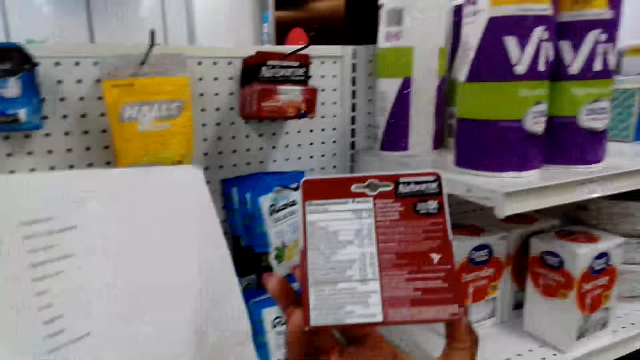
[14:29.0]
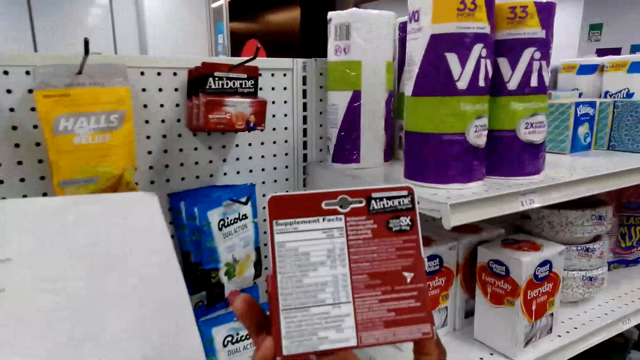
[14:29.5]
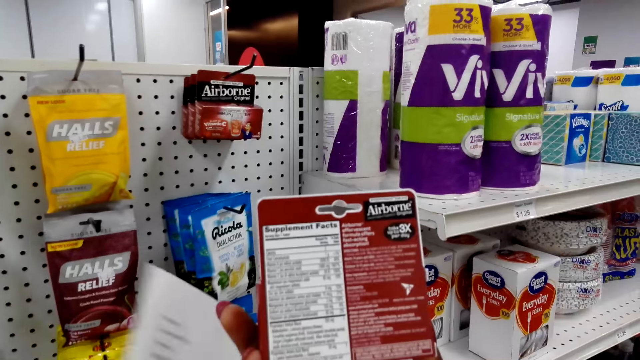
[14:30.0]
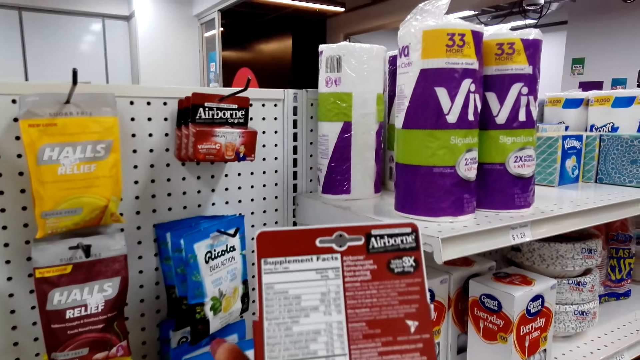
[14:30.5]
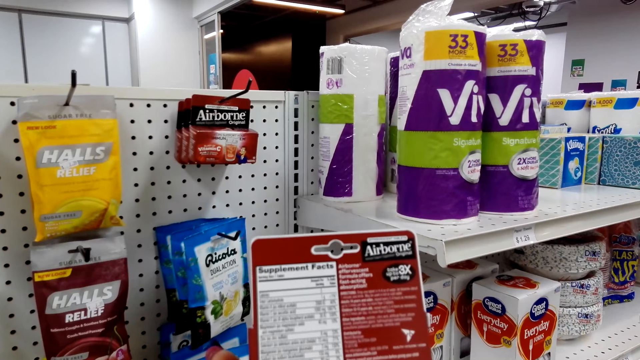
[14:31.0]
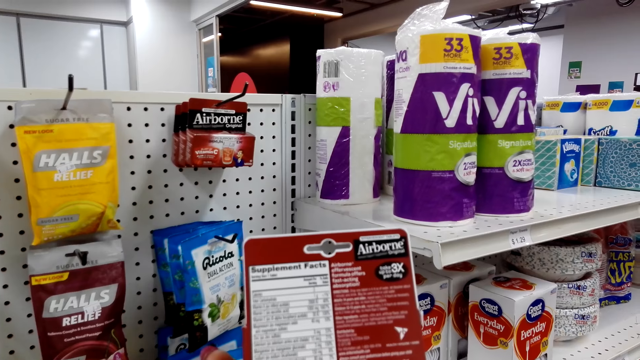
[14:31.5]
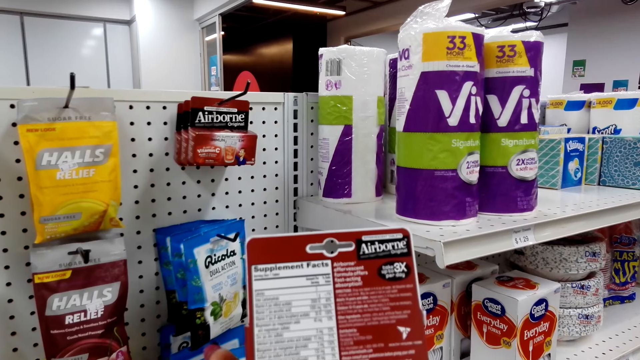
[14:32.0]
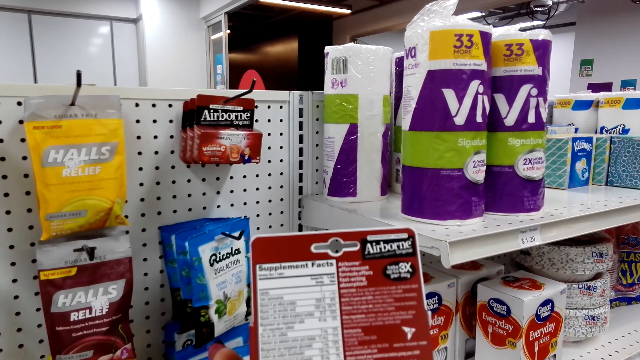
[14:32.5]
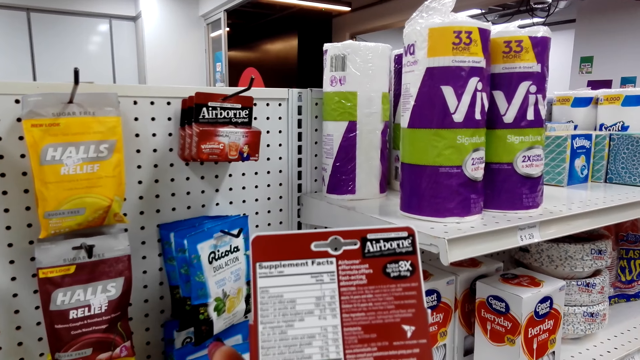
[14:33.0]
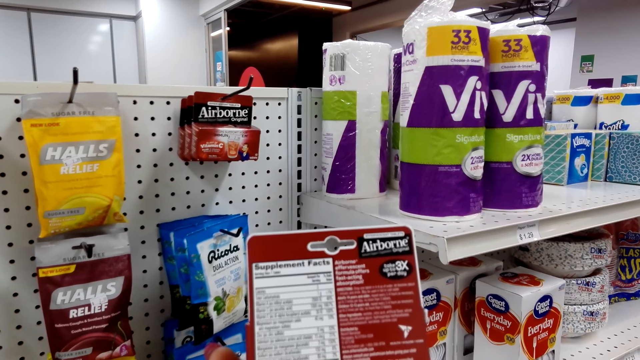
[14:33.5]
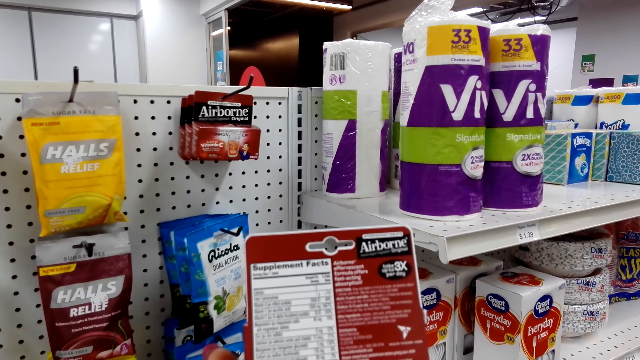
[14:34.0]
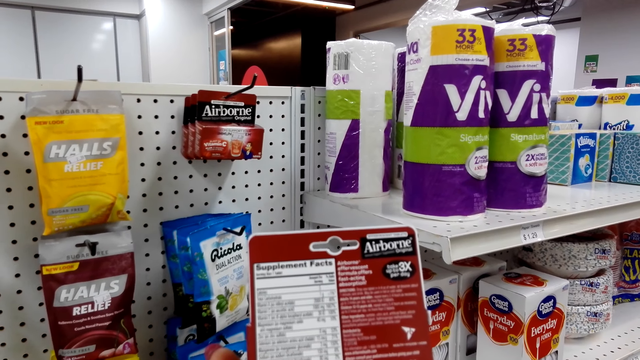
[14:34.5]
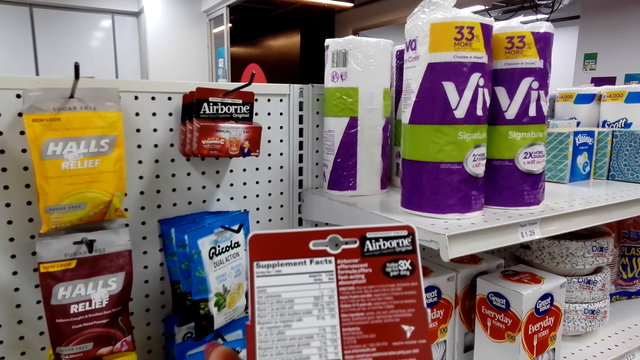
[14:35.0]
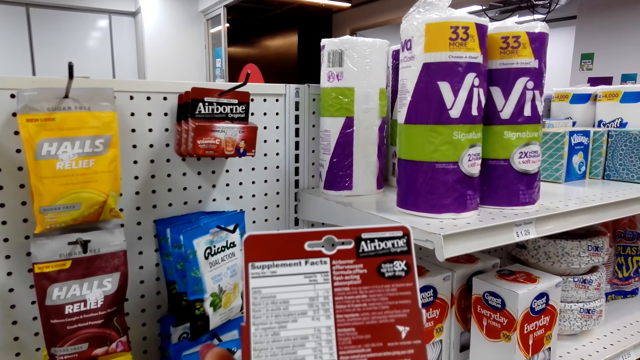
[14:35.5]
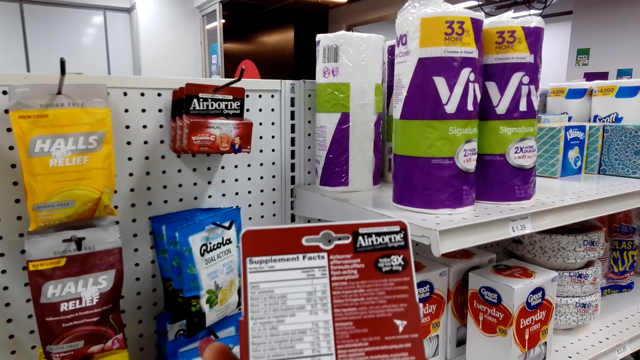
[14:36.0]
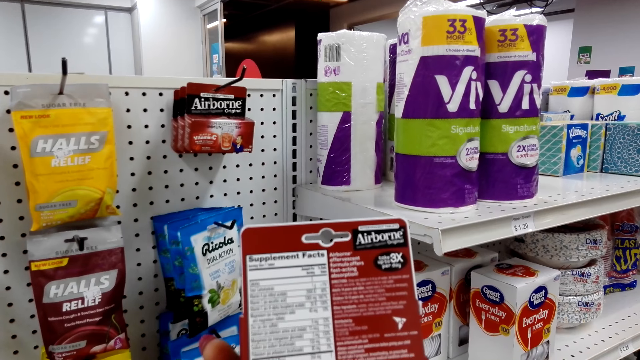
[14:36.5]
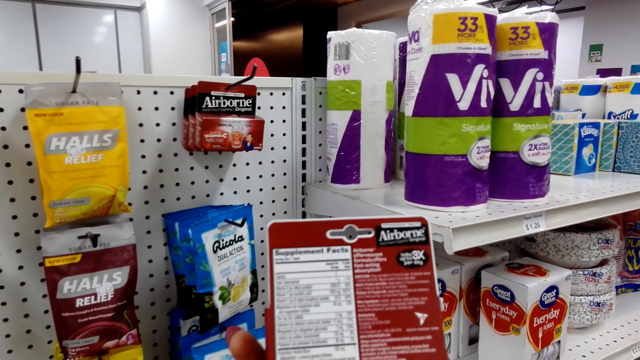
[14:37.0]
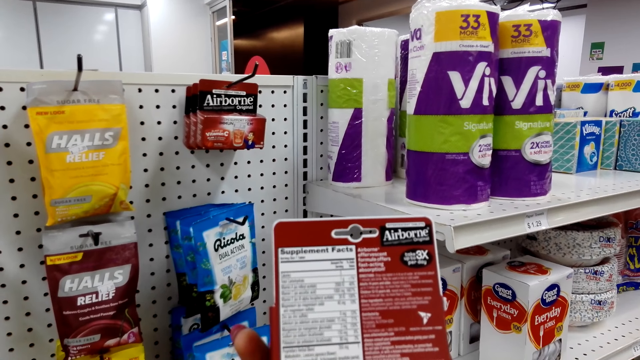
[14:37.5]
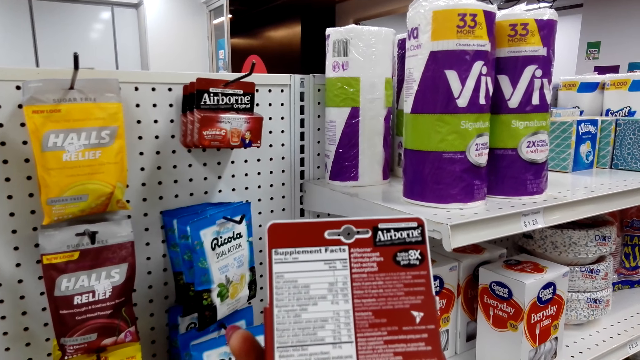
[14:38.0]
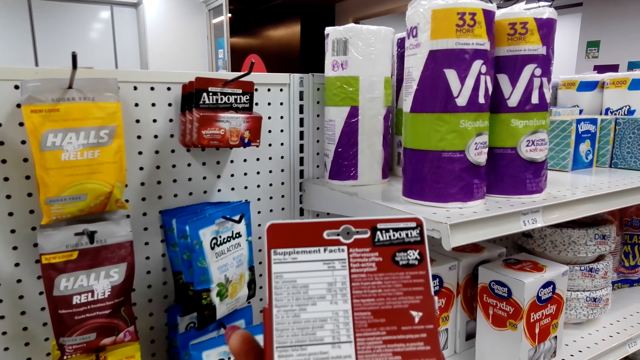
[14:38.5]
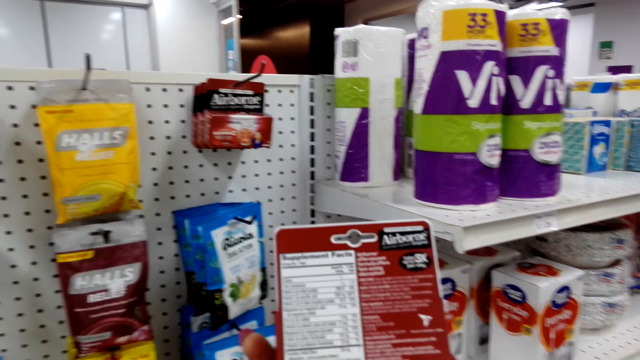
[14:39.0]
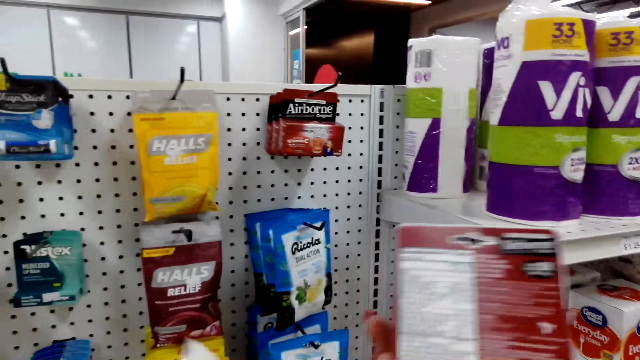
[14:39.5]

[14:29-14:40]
The camera wearer turns the Airborne box. They lower the paper. They look at the Airborne box.

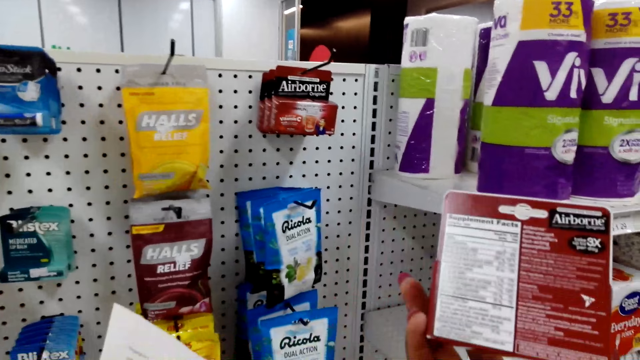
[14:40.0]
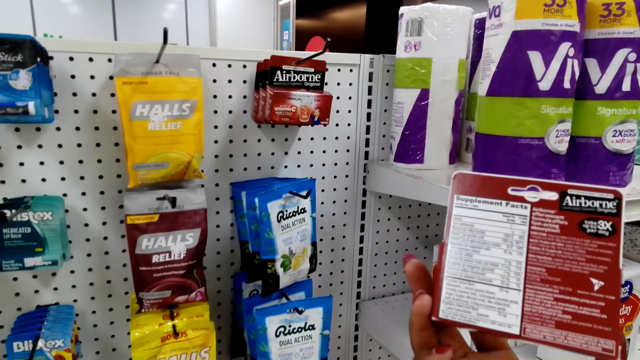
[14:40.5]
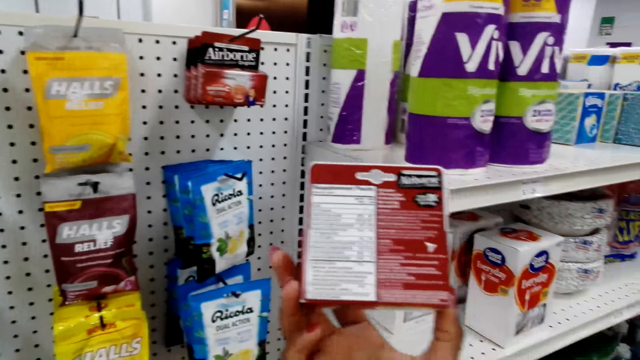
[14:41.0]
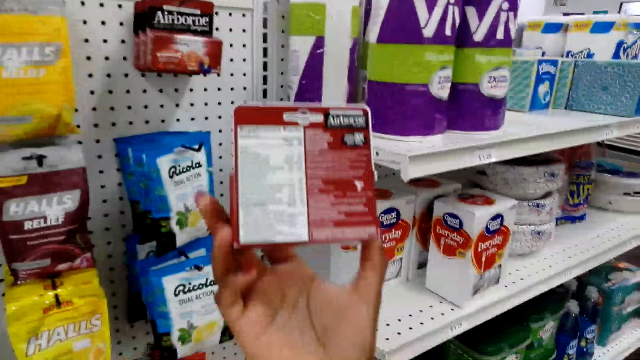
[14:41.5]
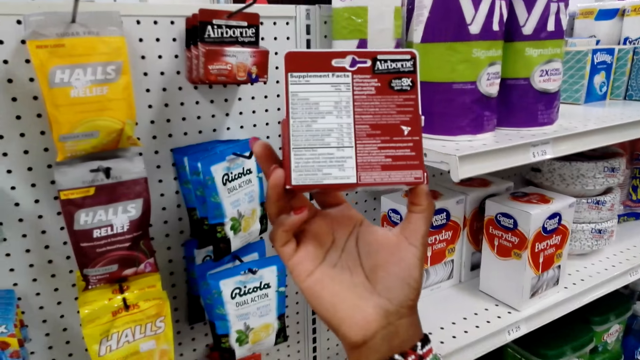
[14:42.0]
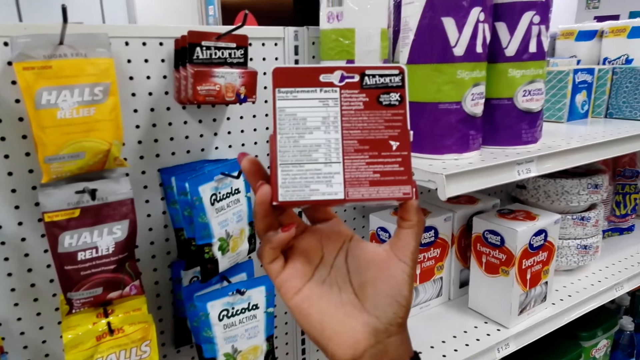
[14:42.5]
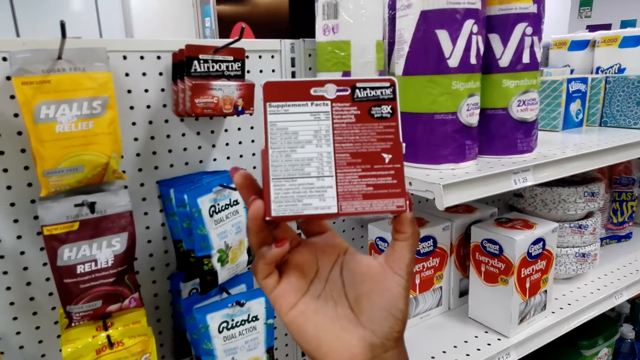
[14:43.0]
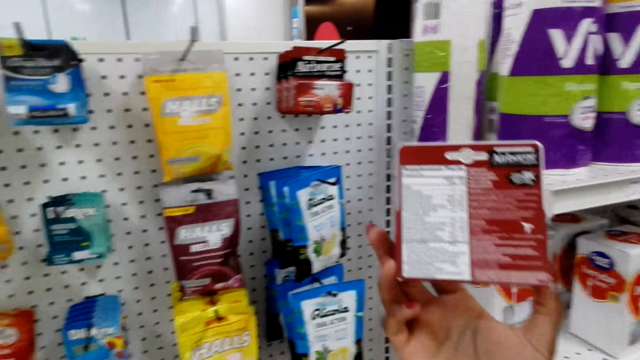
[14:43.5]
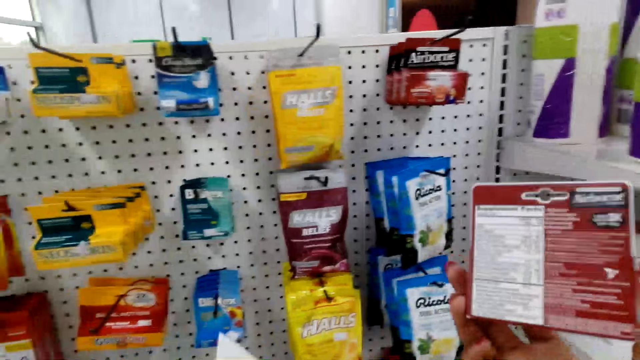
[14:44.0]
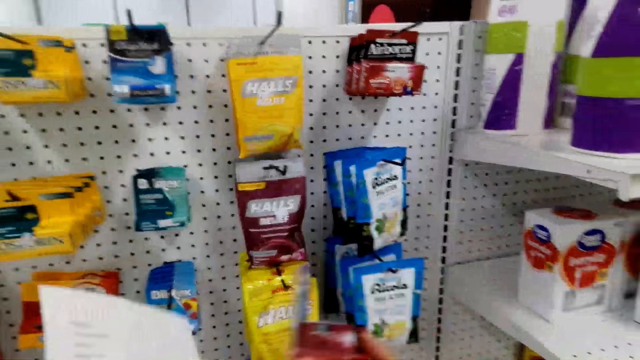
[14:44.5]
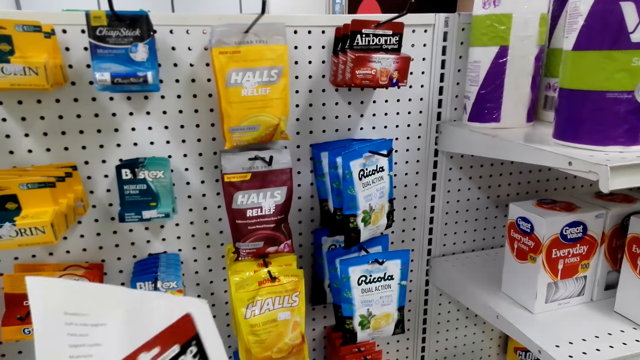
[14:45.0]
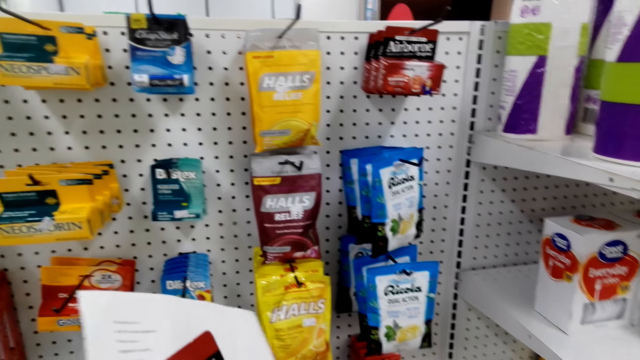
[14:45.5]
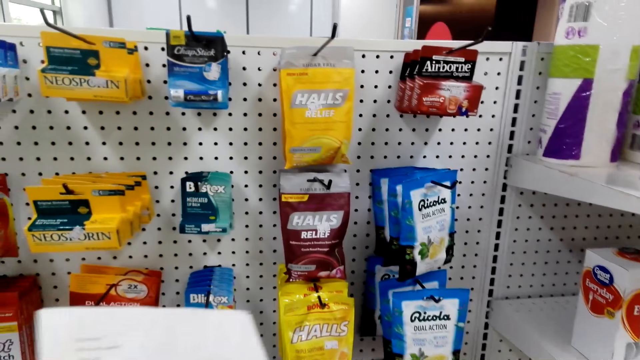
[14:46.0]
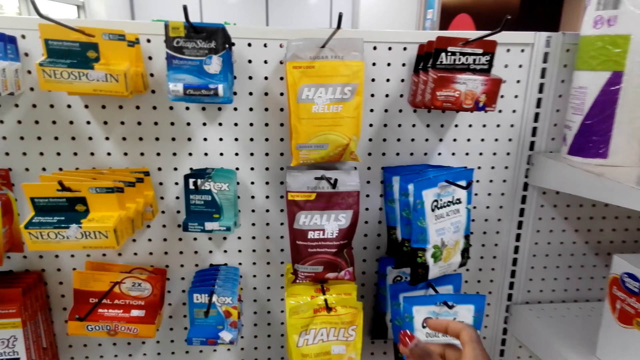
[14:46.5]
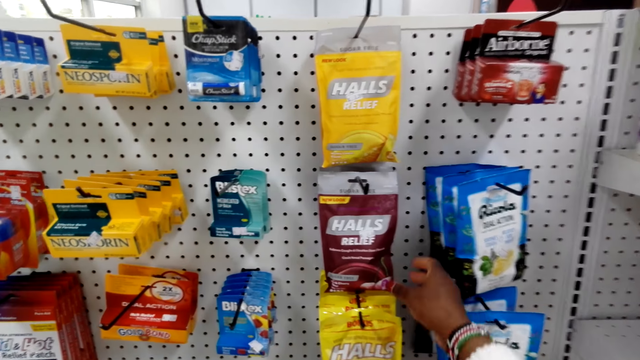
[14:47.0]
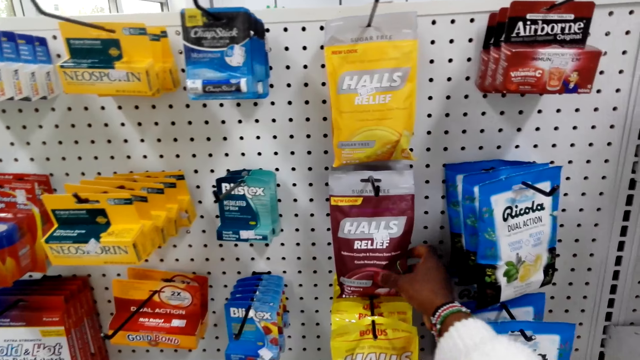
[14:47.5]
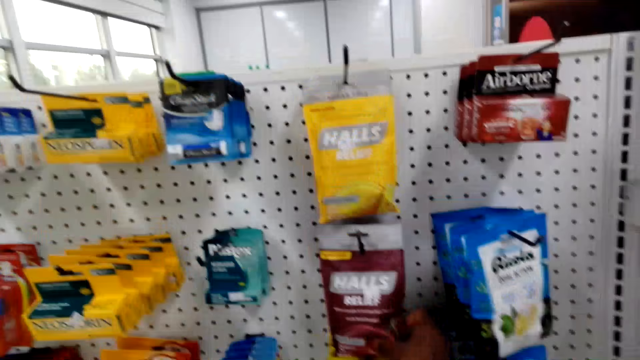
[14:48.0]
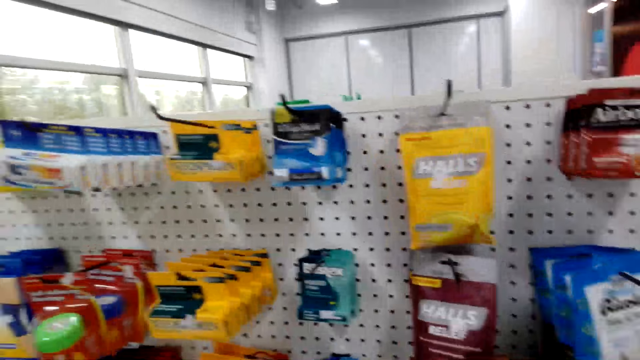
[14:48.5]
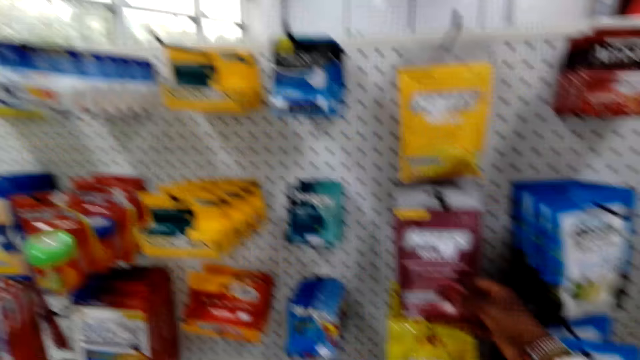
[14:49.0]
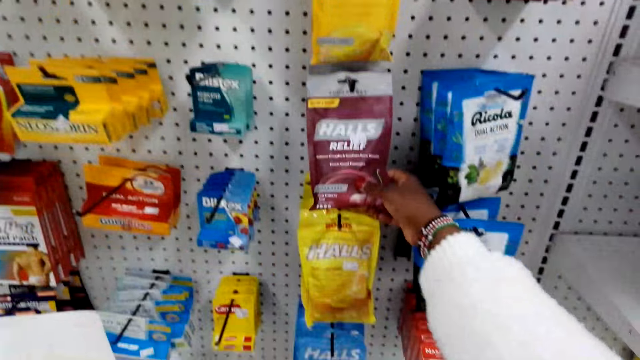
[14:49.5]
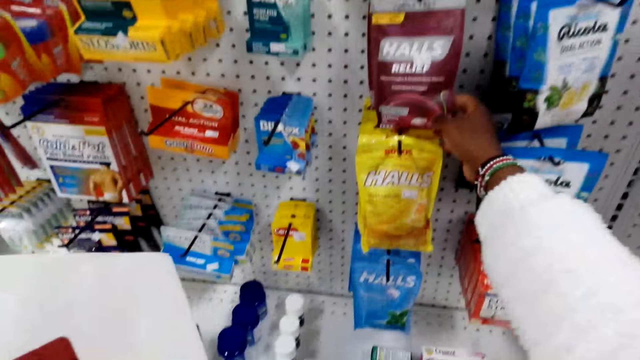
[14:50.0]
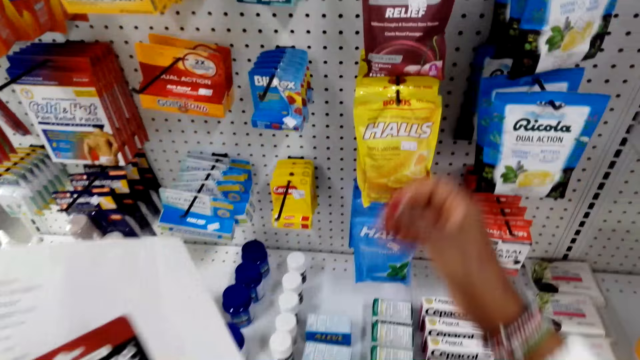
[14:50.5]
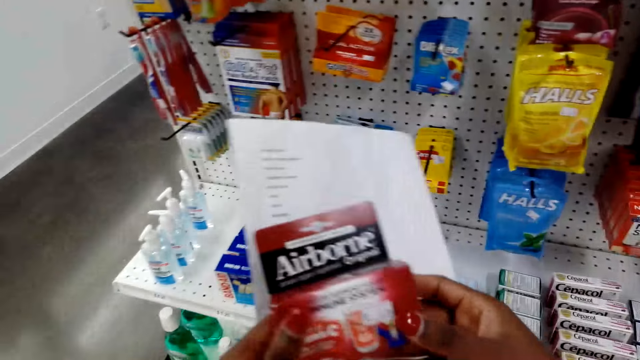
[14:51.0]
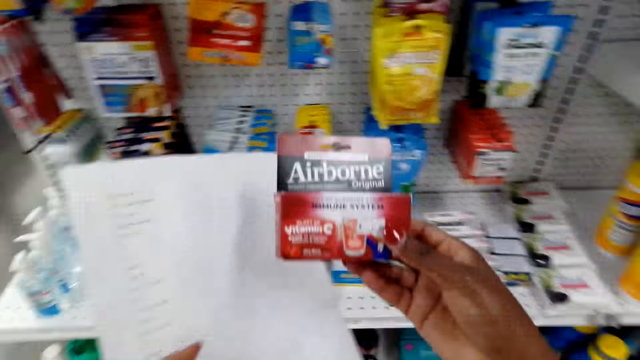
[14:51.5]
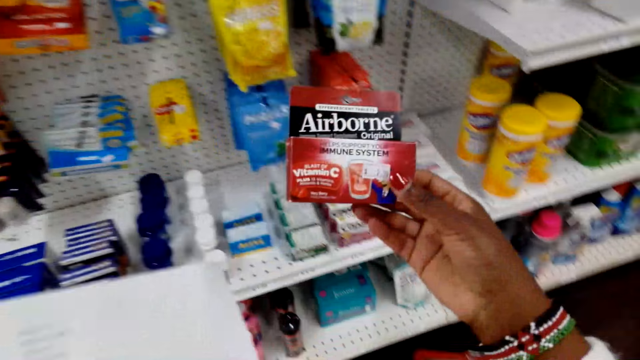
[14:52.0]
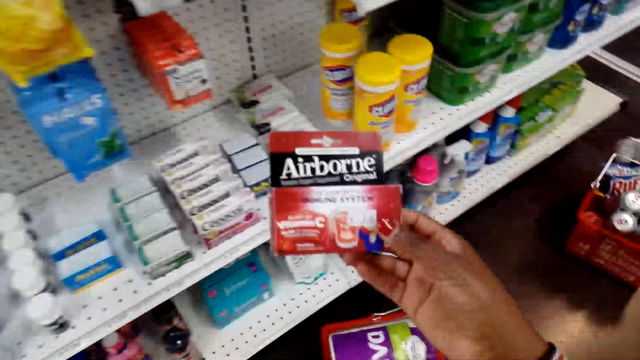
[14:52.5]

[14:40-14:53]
The camera wearer lifts the Airborne box. They put the Airborne box with the left hand. They touch the Halls packet. They hold the plastic packet. They move their hand away from the packet. They look at the Airborne box.
